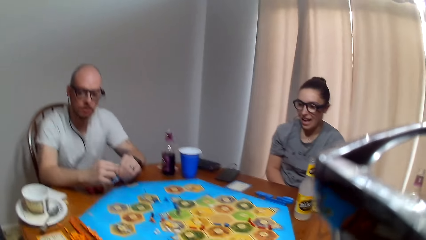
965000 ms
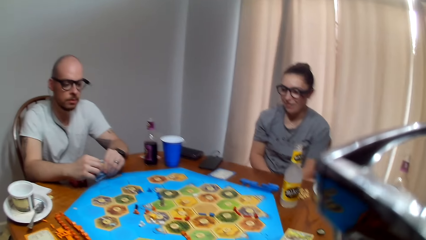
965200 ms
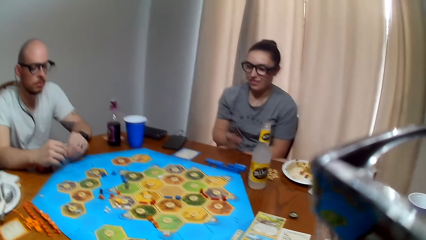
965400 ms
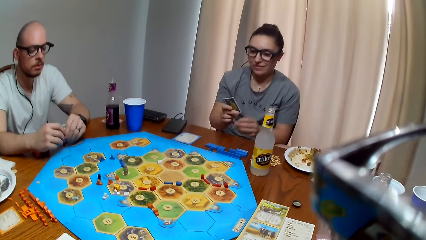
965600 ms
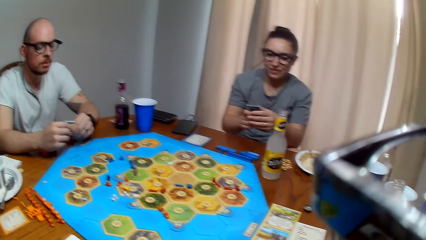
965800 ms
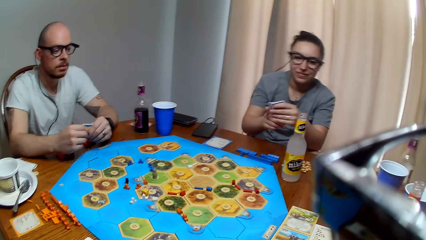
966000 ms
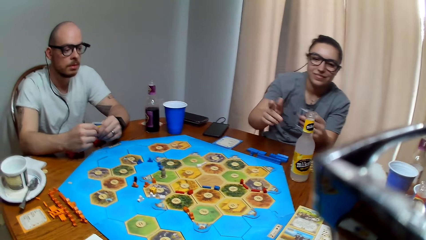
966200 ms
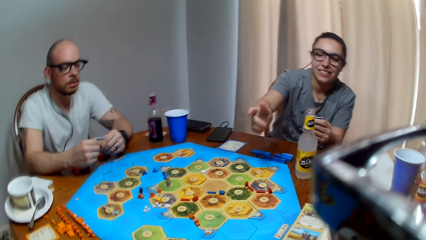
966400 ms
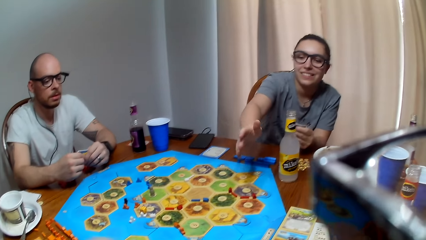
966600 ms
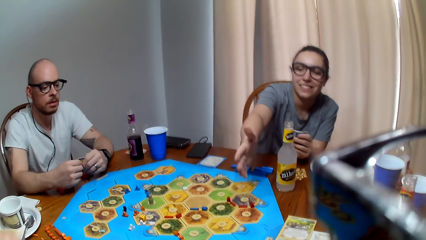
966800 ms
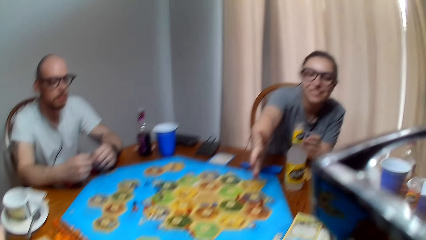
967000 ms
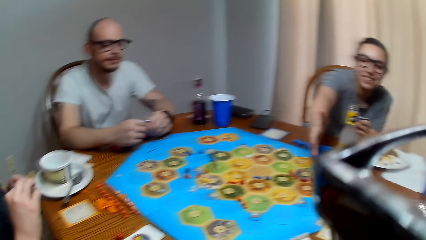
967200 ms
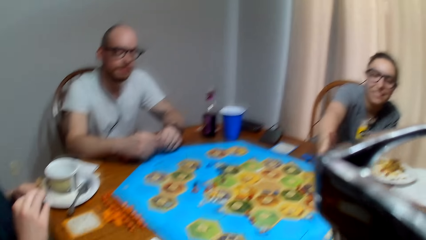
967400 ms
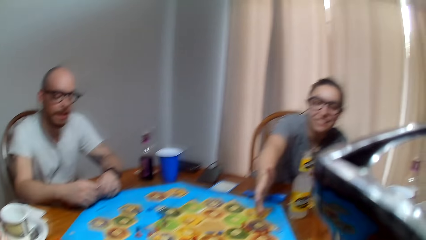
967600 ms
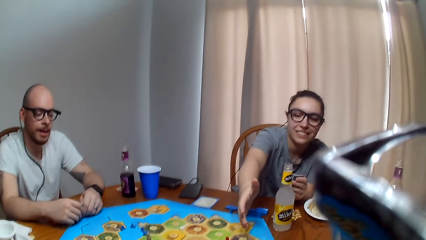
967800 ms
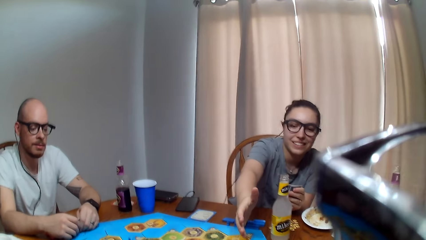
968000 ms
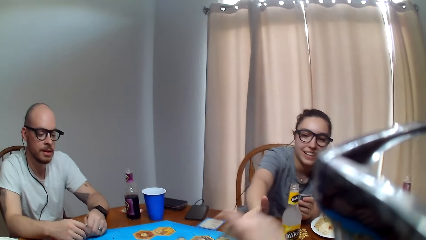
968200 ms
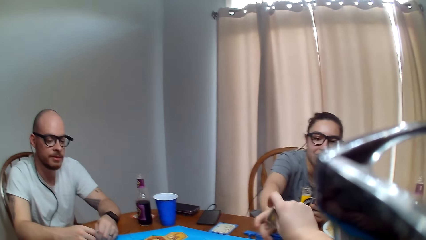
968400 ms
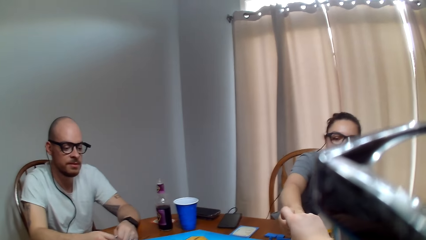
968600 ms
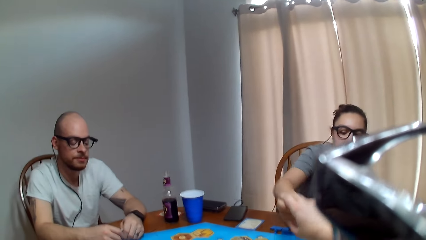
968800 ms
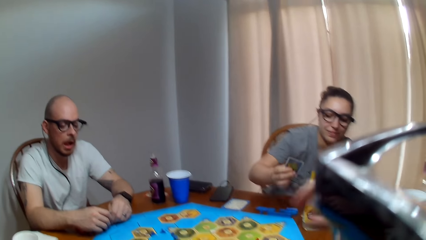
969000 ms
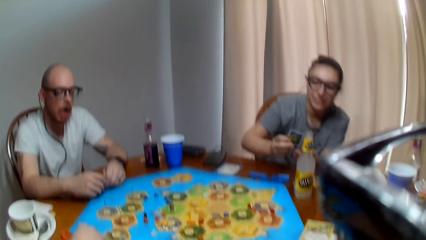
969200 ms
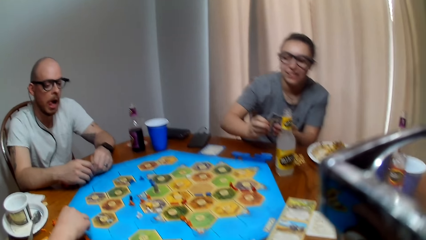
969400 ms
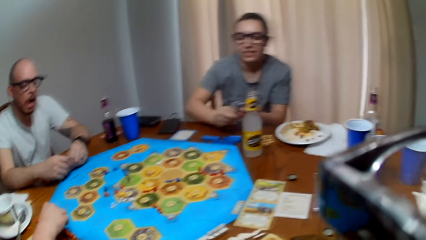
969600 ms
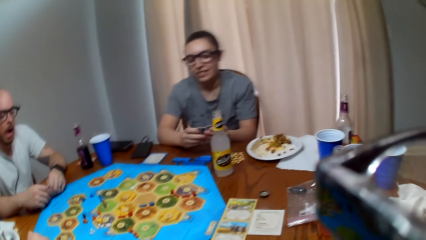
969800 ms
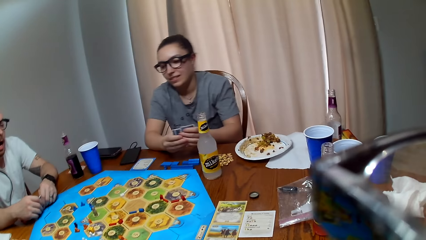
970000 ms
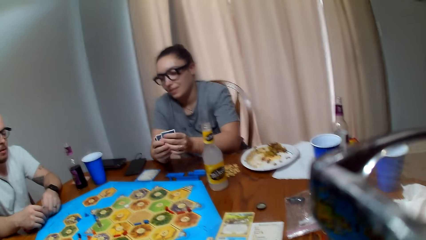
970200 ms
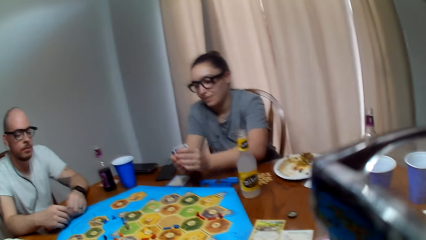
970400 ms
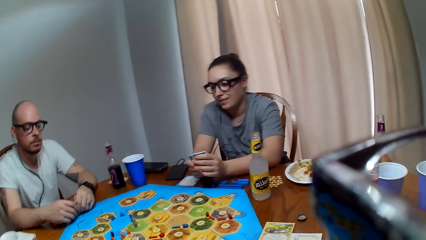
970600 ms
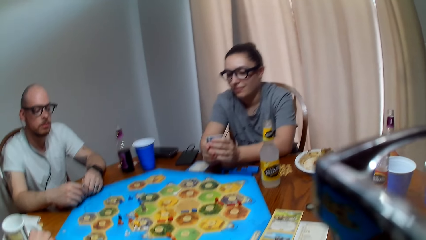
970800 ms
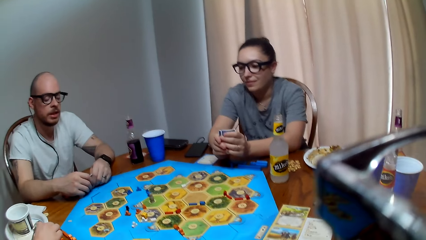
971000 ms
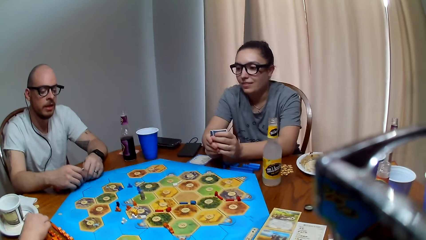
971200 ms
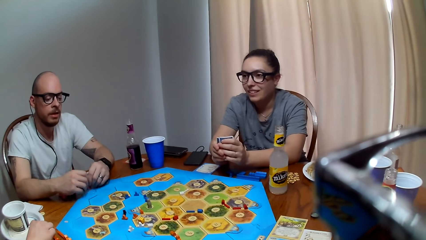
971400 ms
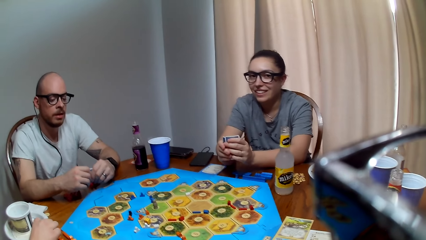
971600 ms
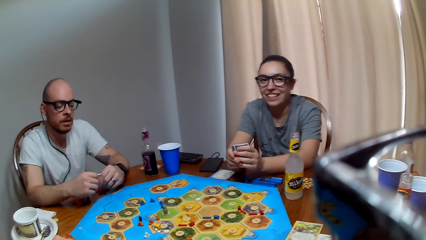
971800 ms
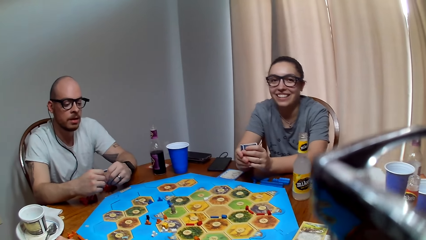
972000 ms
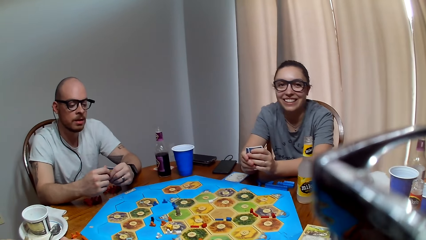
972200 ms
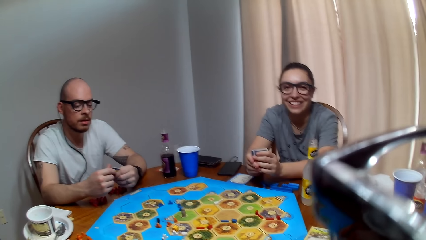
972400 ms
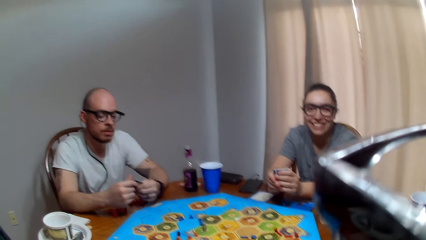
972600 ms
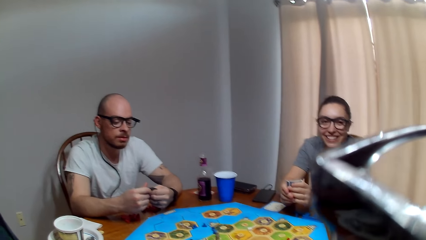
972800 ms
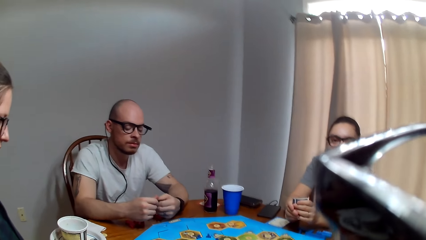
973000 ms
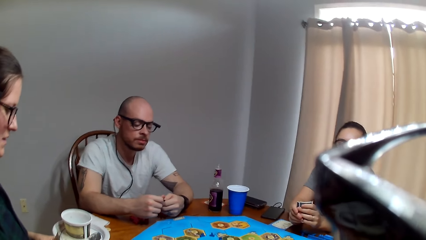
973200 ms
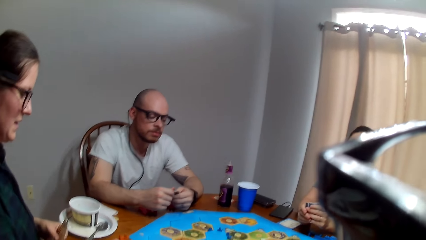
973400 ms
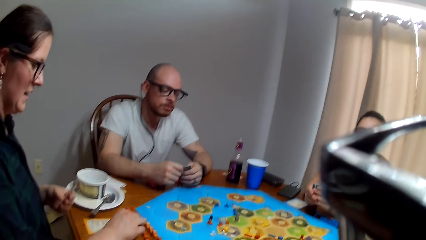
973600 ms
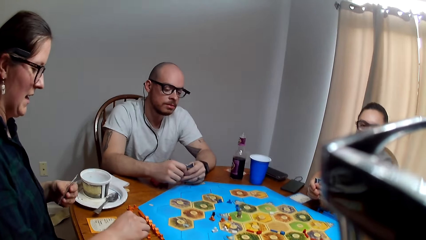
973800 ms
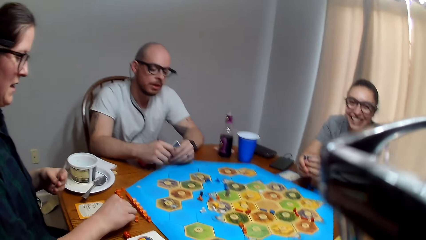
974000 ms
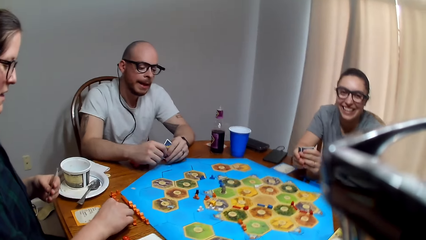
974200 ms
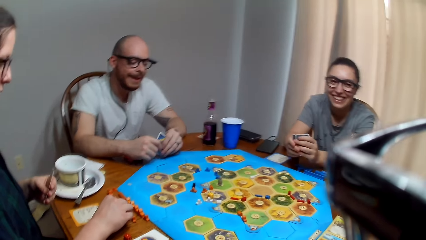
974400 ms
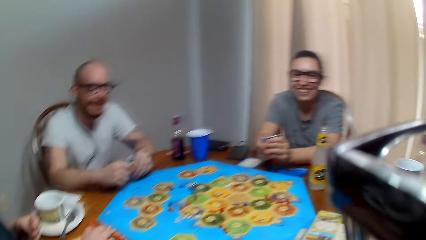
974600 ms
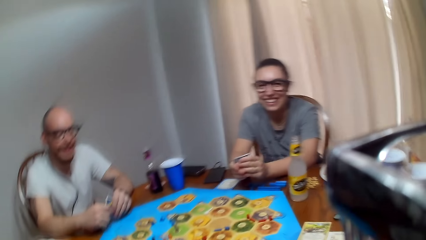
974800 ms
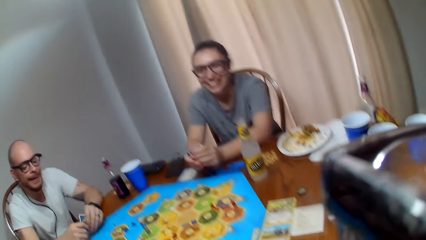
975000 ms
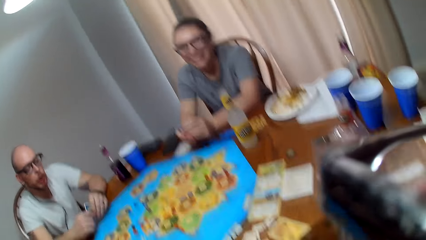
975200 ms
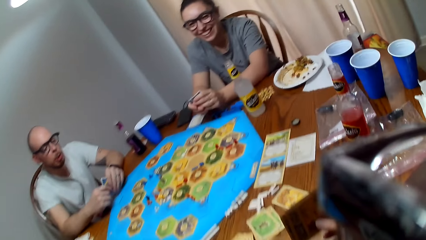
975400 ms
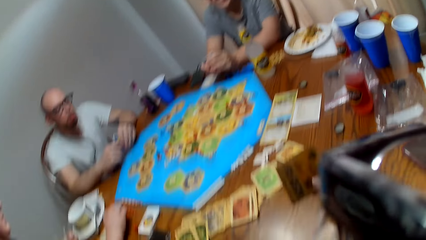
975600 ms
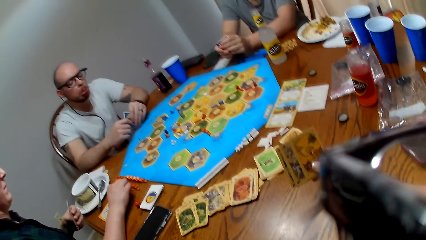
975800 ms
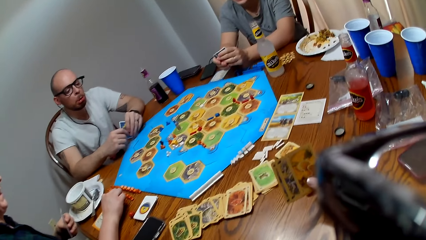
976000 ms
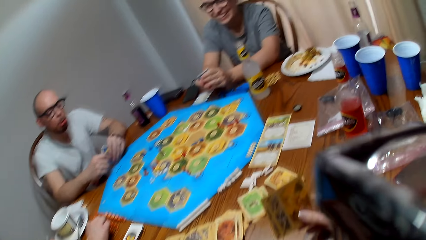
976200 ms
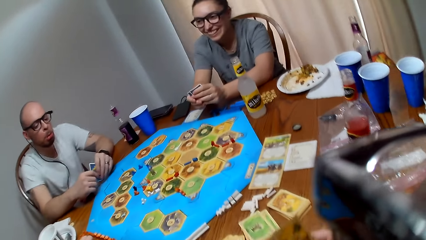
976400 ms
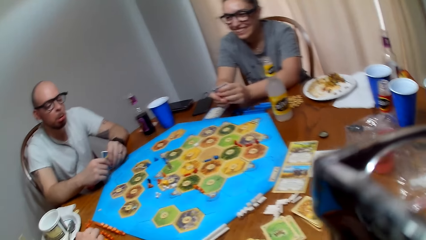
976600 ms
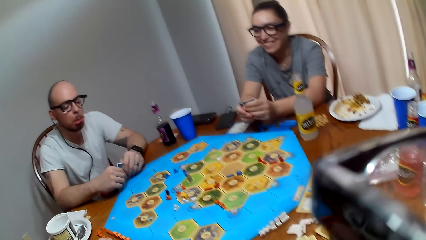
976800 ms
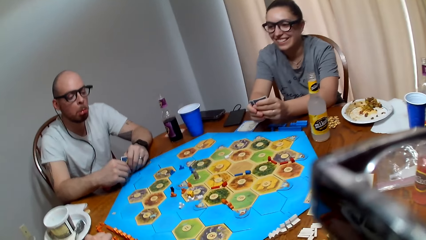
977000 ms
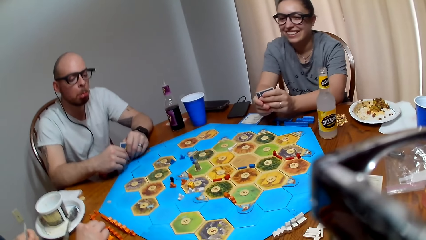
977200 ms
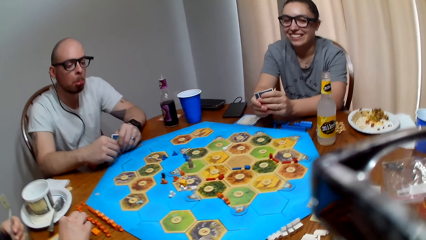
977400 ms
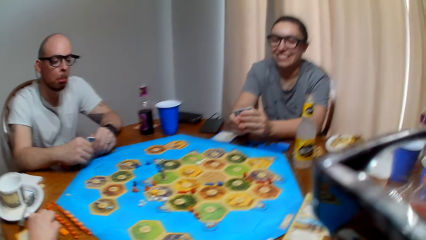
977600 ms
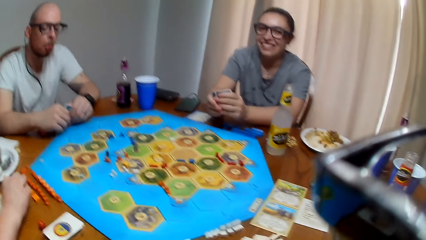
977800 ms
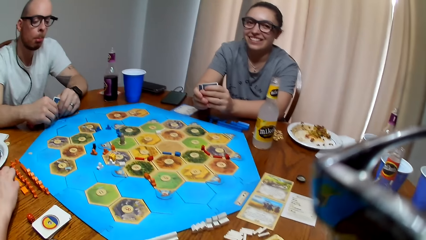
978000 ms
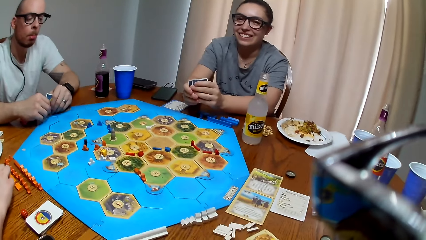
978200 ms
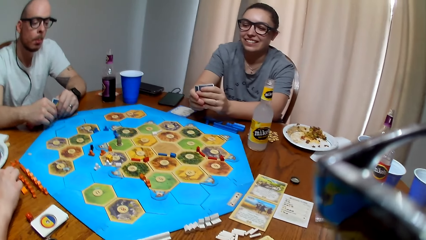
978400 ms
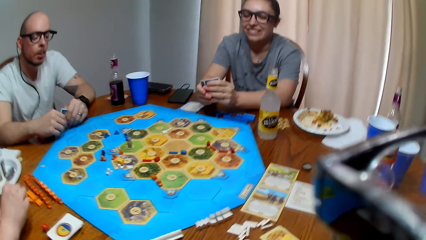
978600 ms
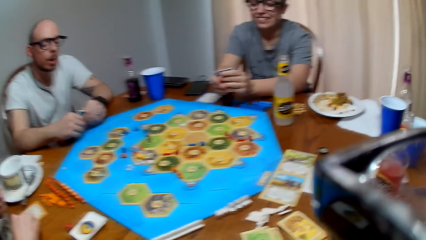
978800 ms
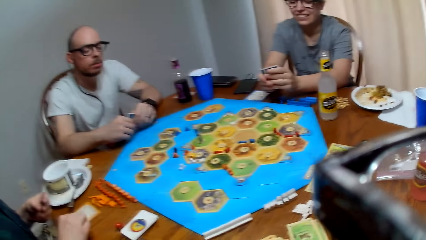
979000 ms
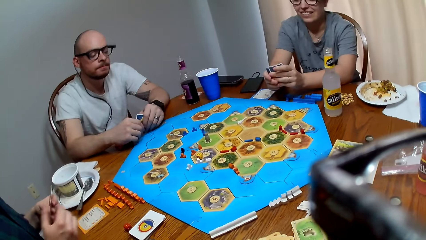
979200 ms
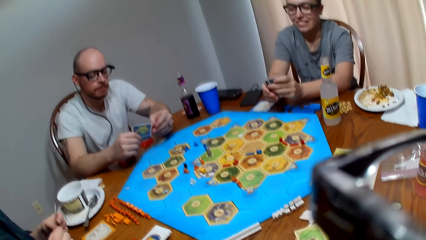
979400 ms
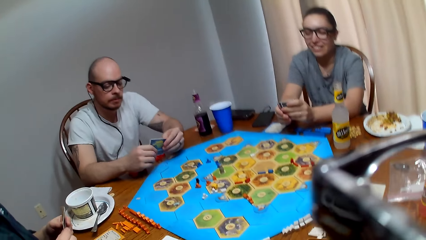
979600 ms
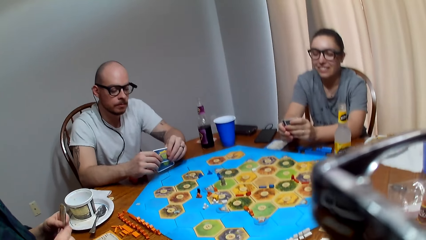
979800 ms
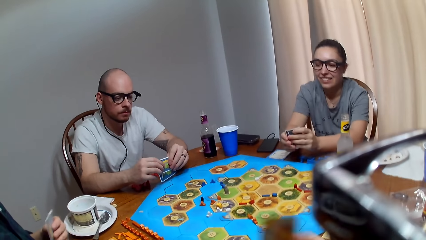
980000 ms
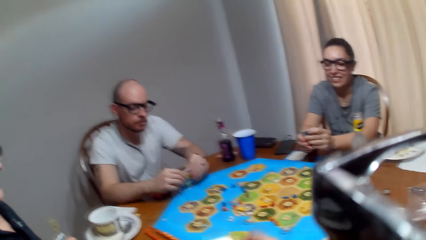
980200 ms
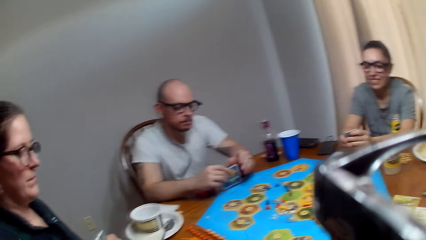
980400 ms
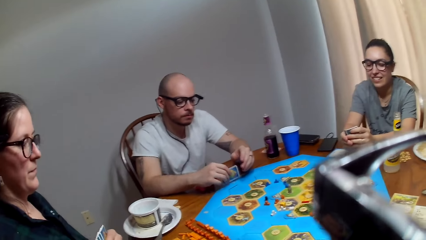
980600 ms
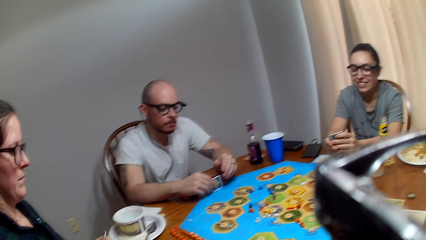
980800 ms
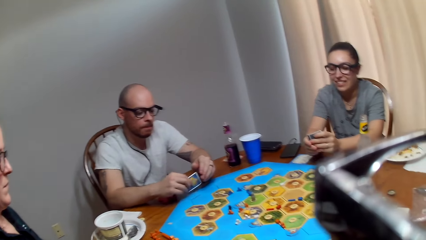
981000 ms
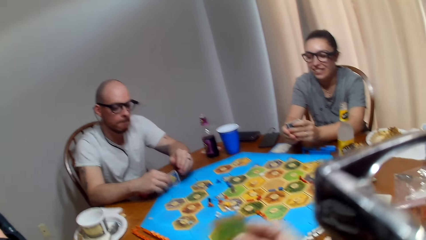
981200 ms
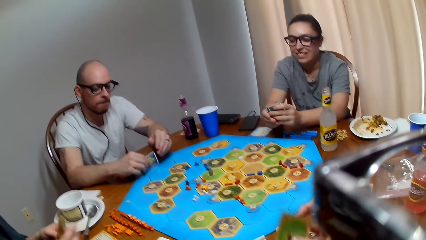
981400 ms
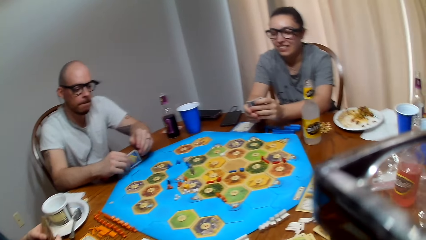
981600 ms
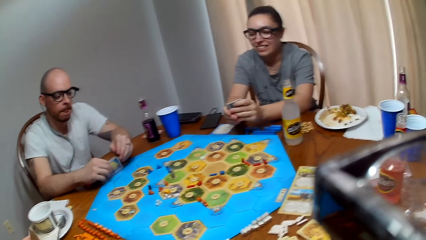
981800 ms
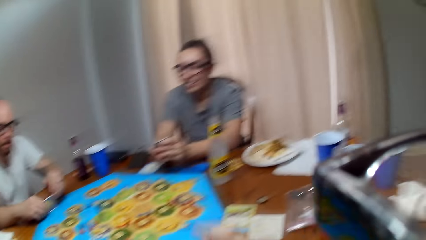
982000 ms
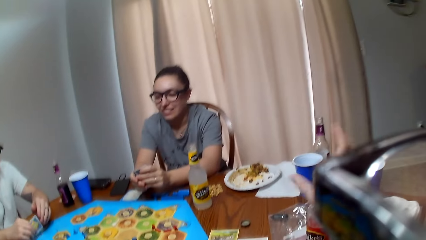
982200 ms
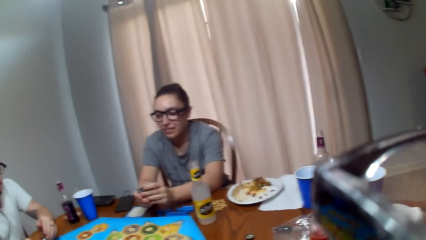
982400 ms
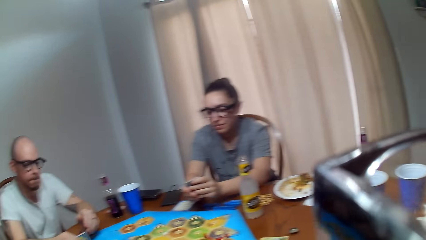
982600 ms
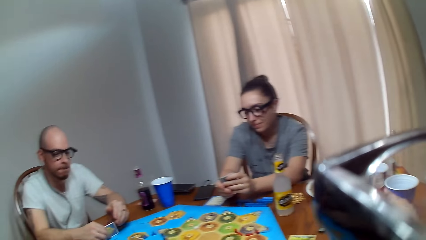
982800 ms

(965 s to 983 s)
The camera wearer makes a comment. A woman stretches out her hand. The camera wearer makes a sound. They speak to a man. The man responds to the camera wearer. The camera wearer gives the woman cards. The woman picks the cards from the camera wearer. The man makes a sound. The camera wearer murmurs. Another woman touches a peg on the table. The man makes a sound. The camera wearer speaks to the man. They make a sound and make a comment. The man arranges the cards. He taps his cards on the game board.
